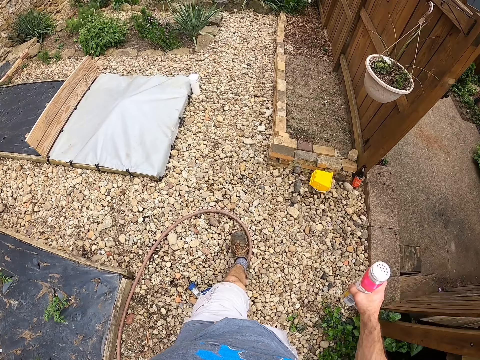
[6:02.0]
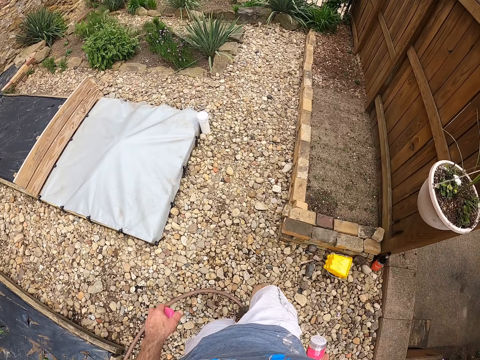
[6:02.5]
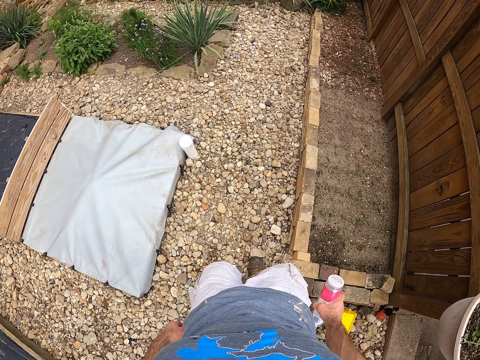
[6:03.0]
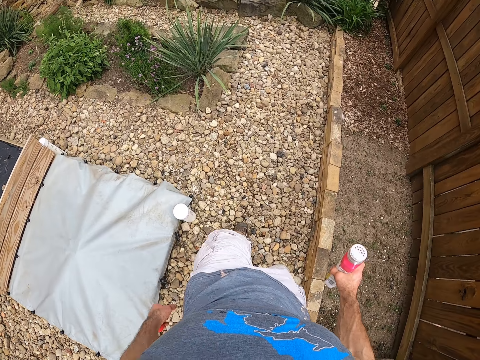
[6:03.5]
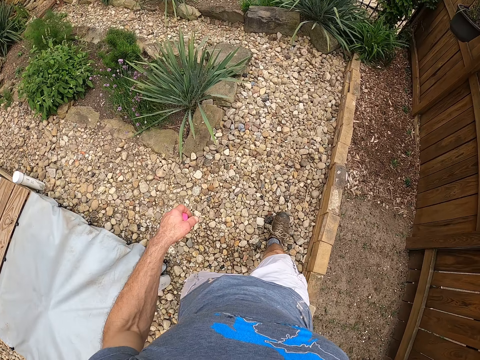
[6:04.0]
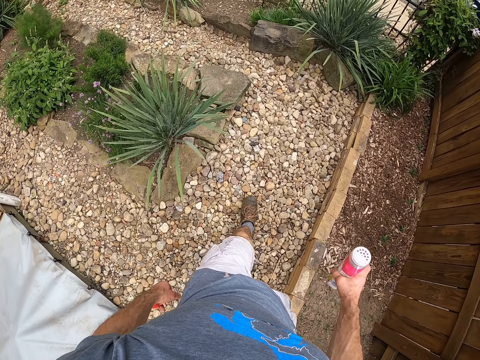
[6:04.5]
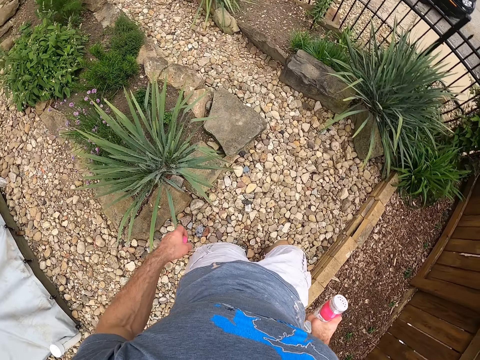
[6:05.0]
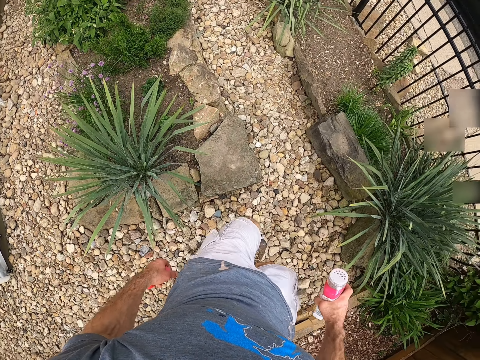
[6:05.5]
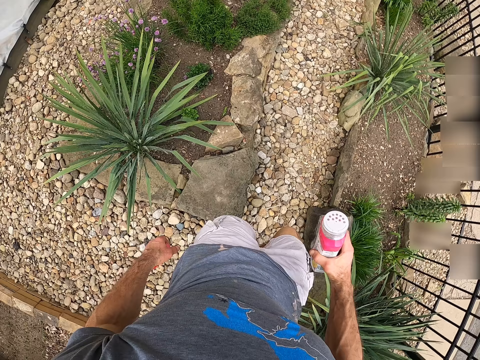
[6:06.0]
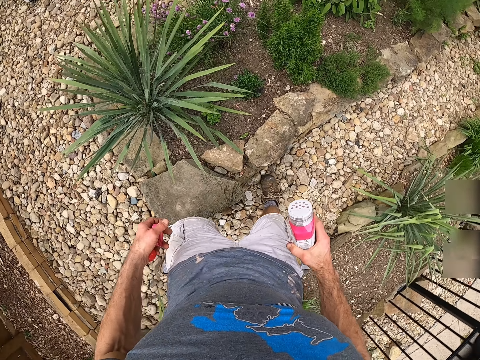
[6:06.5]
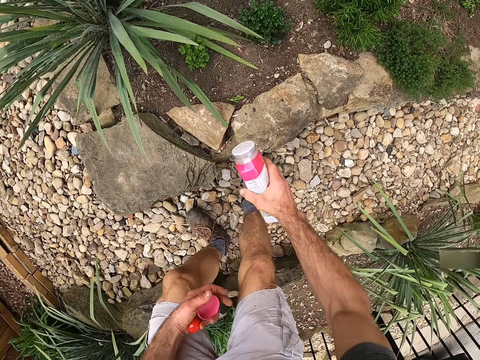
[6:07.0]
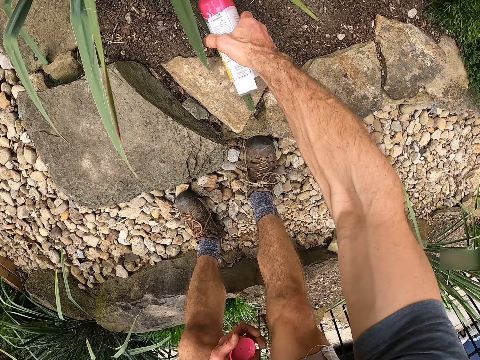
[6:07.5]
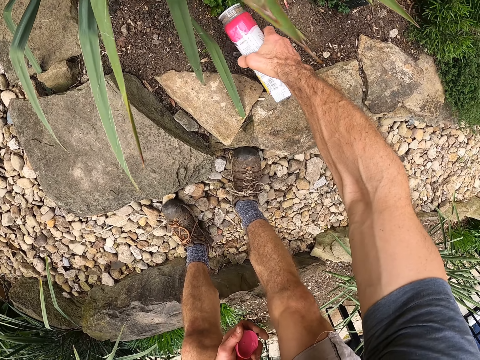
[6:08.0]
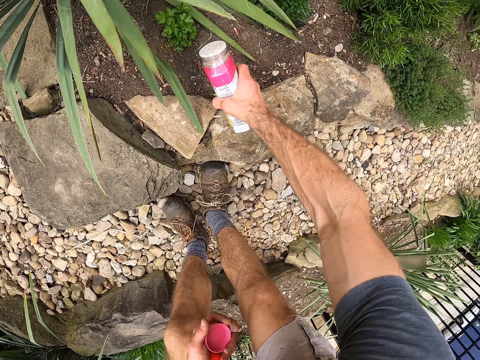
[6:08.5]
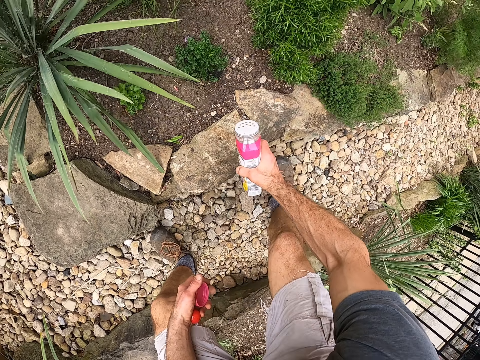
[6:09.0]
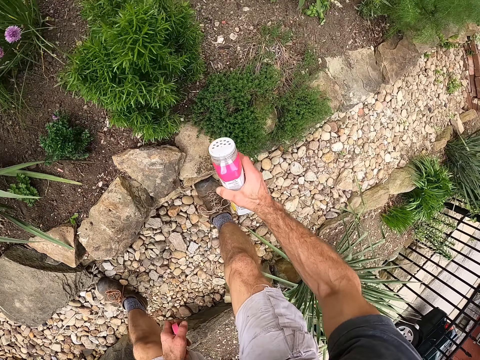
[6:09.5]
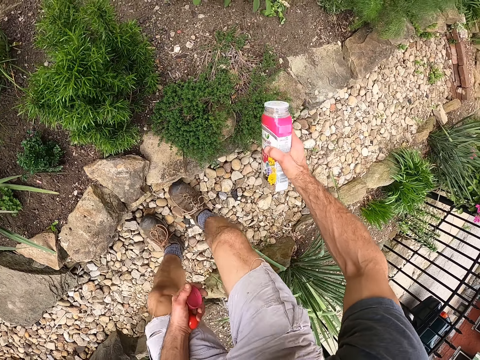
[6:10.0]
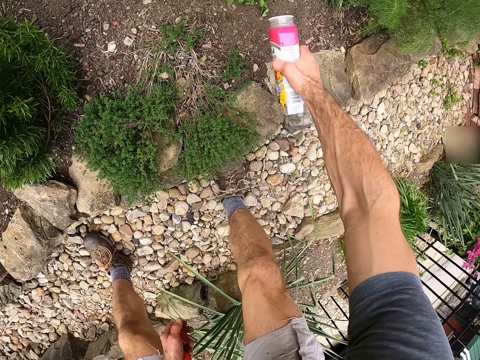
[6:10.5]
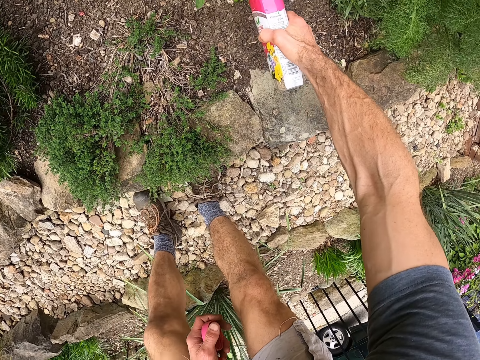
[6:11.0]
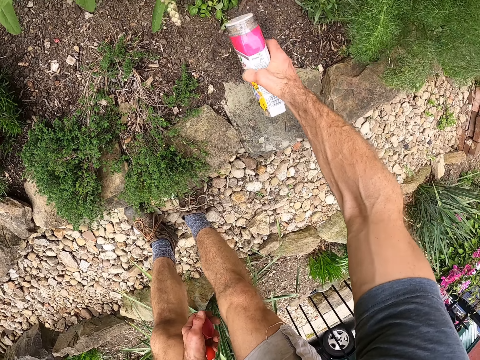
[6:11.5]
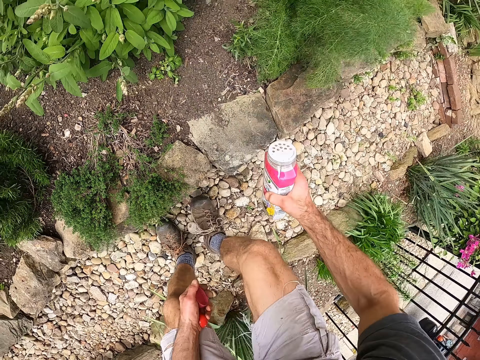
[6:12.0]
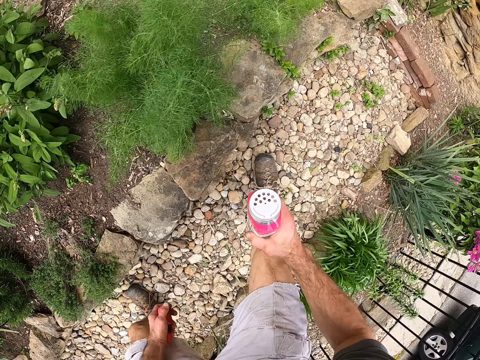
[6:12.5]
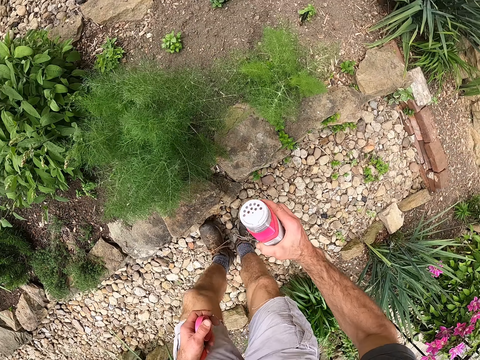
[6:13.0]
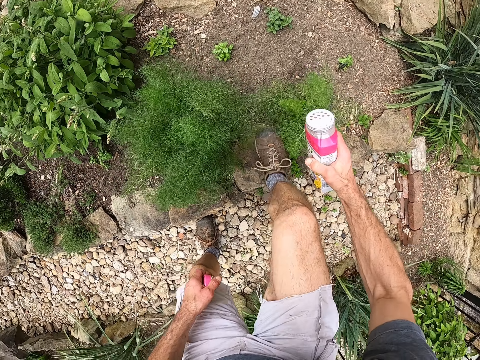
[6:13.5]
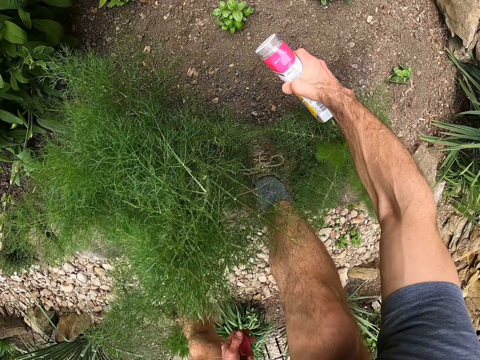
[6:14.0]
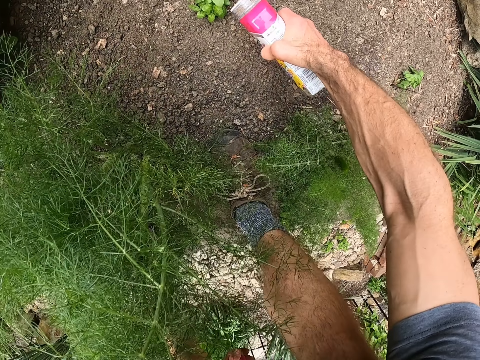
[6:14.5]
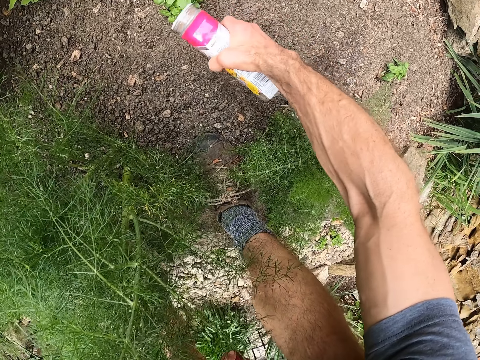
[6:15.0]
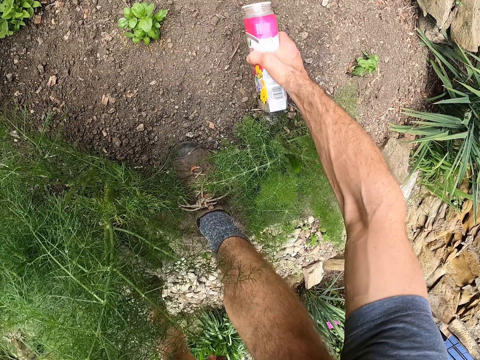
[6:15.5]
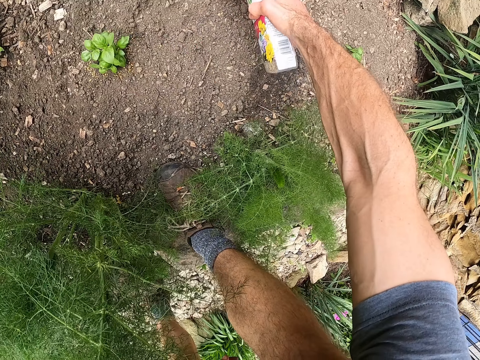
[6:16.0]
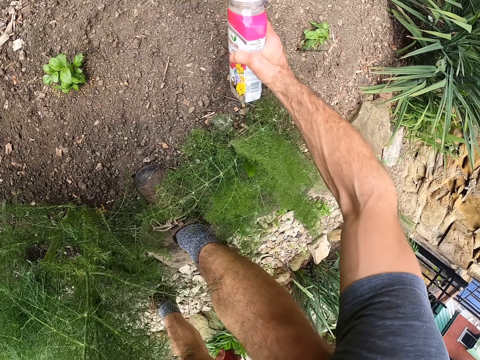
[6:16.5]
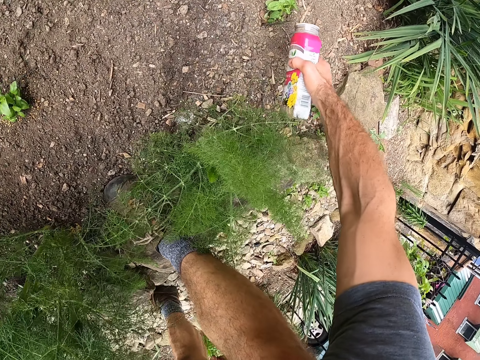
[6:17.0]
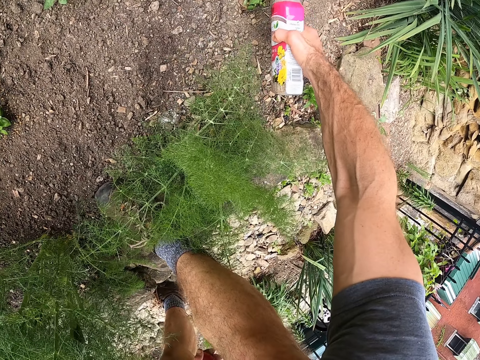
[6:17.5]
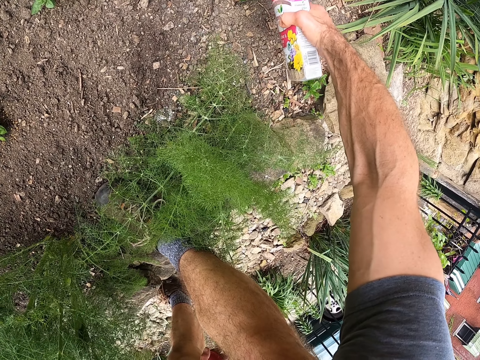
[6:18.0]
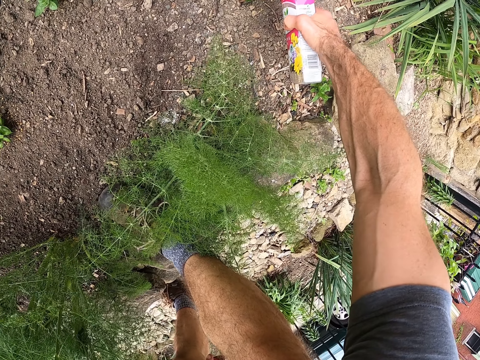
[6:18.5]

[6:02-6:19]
The camera wearer sprinkles the fertilizer on a plant in the nursery bed. They sprinkle the fertilizer on another plant in the nursery bed. They do this repeatedly.

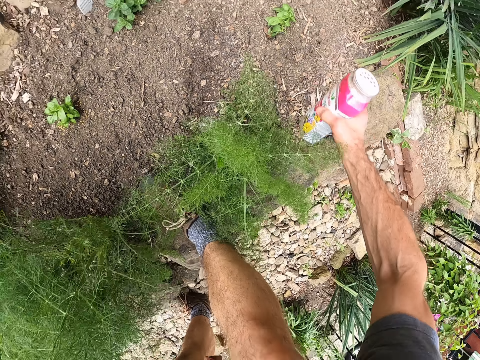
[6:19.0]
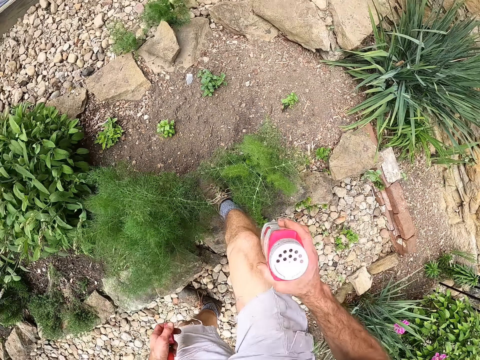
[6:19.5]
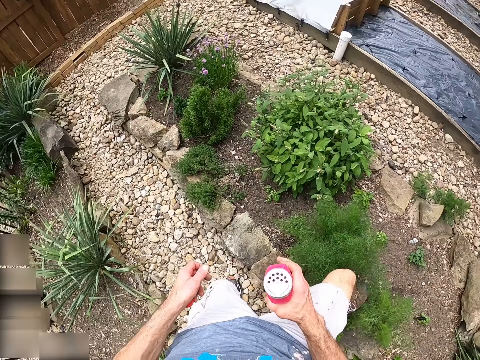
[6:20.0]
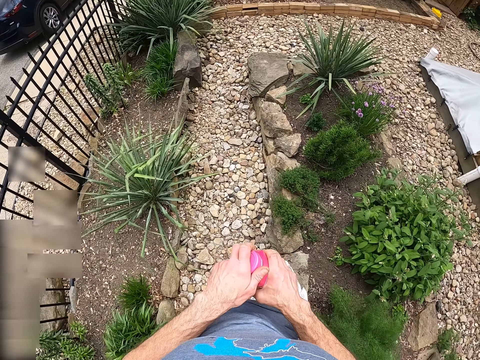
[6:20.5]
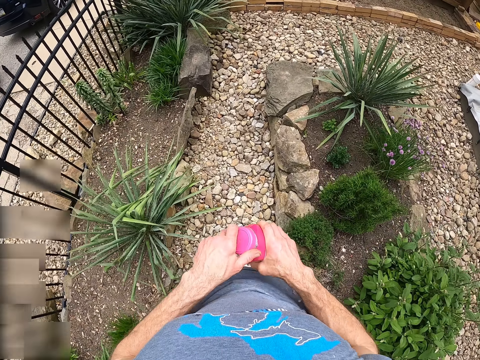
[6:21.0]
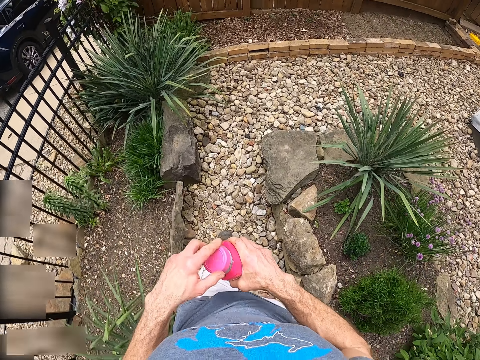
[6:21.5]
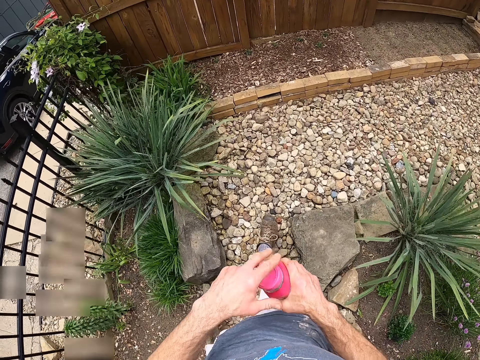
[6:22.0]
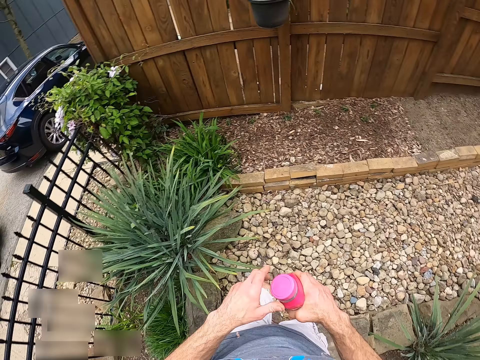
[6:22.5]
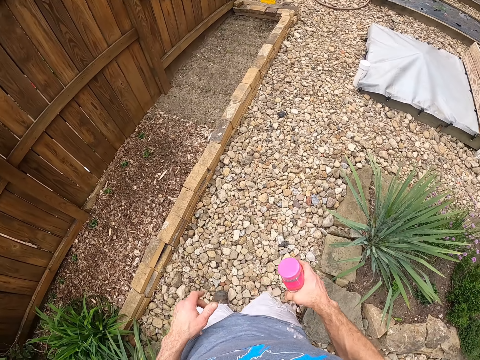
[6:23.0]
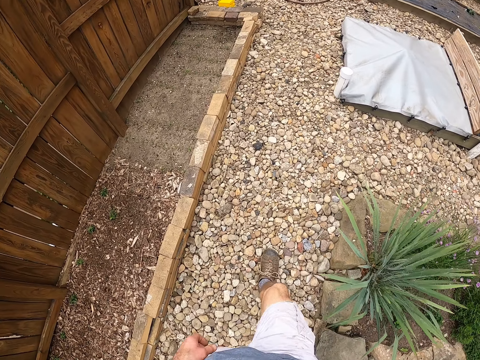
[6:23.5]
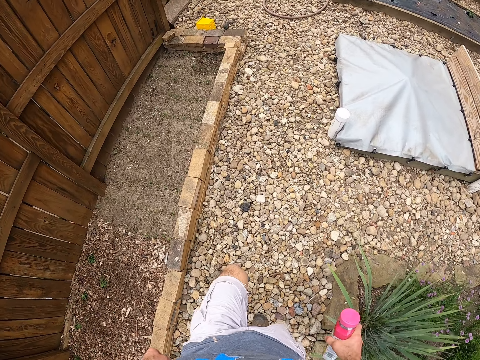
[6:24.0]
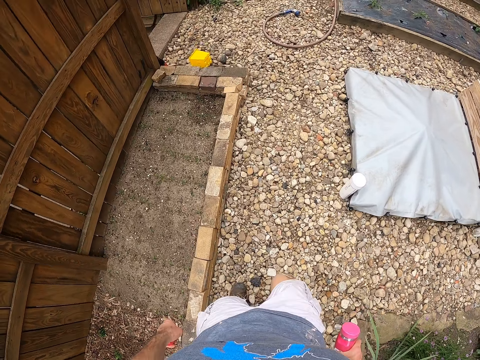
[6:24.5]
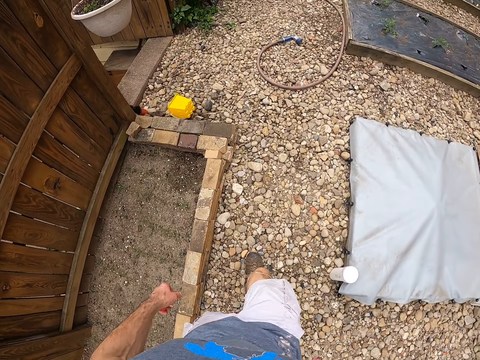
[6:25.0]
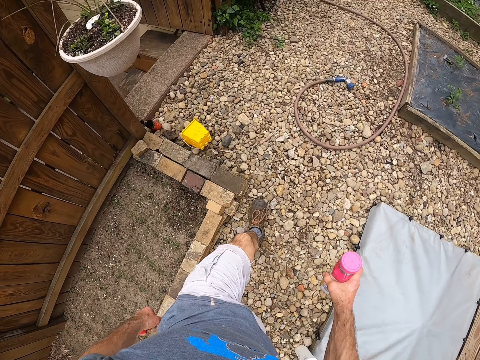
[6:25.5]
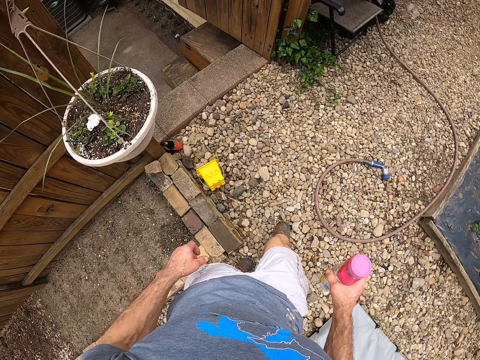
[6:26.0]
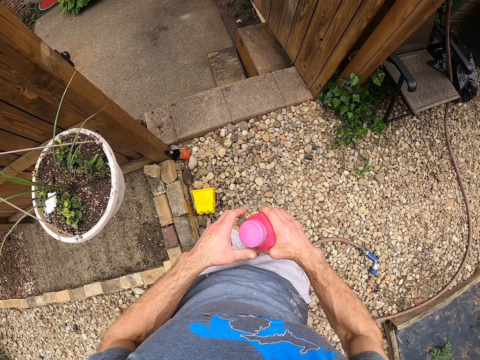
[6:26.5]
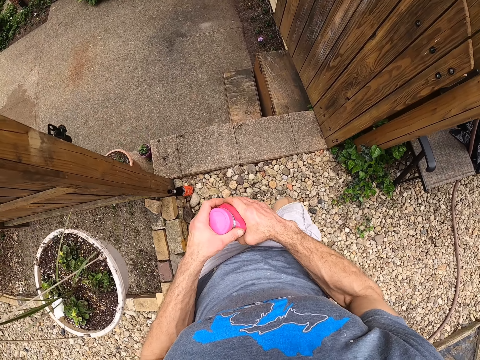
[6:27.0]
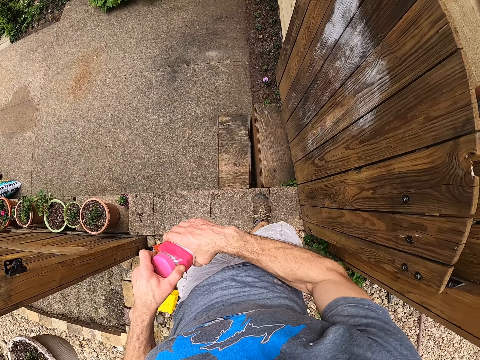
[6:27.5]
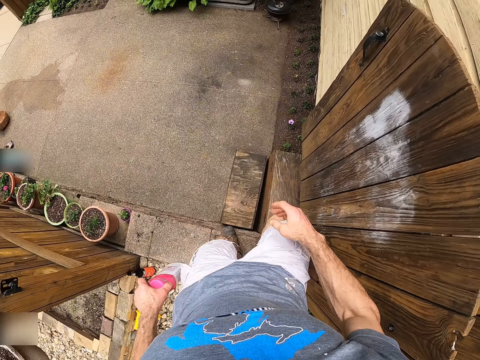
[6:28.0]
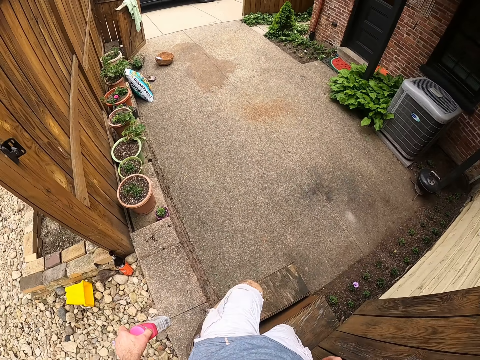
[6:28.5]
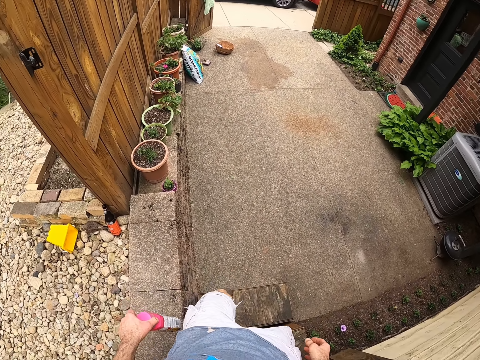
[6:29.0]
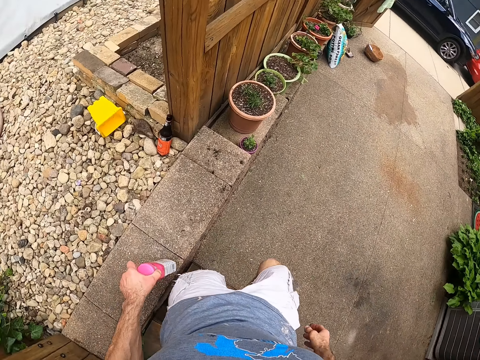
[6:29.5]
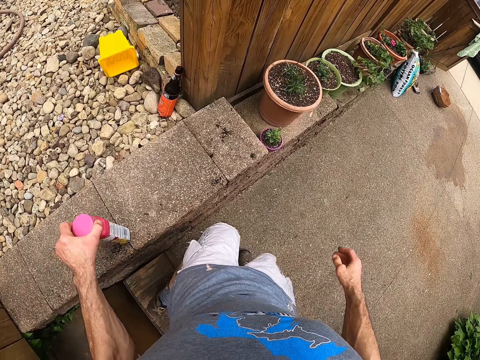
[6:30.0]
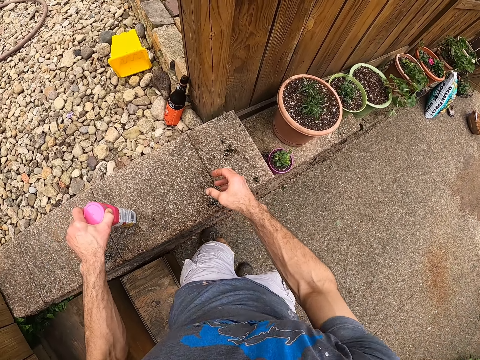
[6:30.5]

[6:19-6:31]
The camera wearer walks out of a fence area of the nursery house. They cover the fertilizer.
